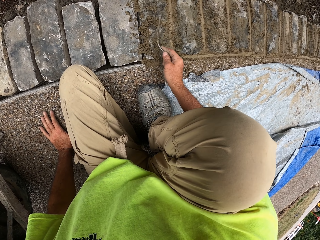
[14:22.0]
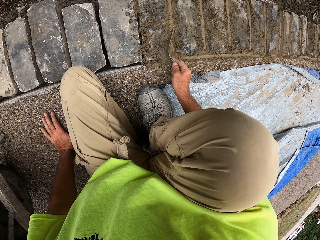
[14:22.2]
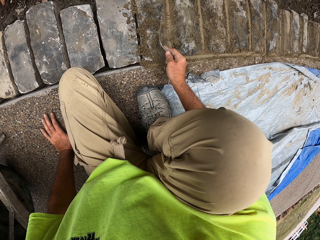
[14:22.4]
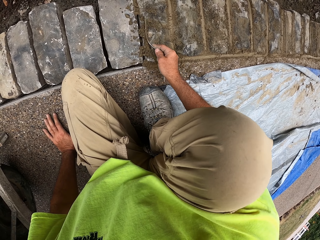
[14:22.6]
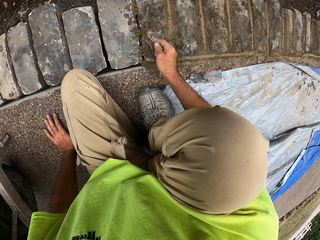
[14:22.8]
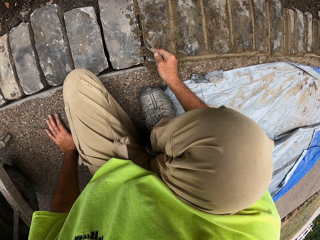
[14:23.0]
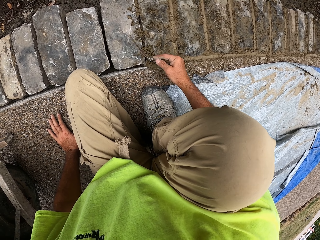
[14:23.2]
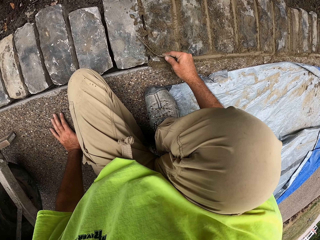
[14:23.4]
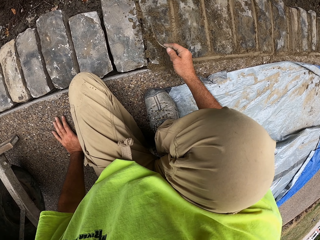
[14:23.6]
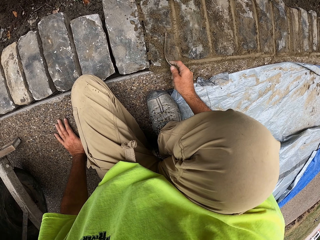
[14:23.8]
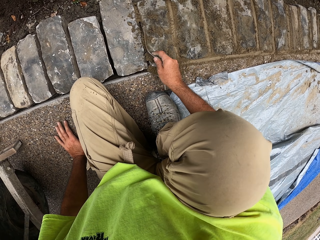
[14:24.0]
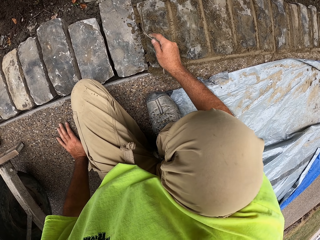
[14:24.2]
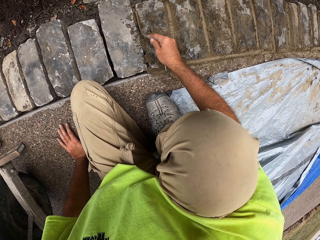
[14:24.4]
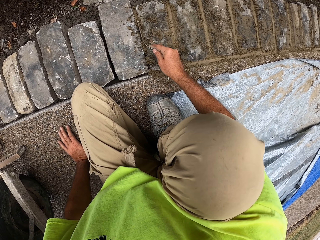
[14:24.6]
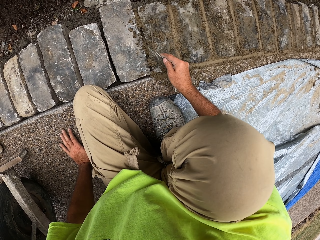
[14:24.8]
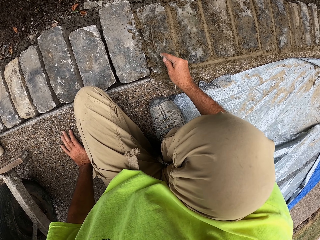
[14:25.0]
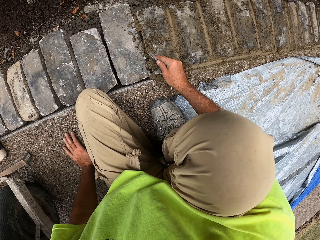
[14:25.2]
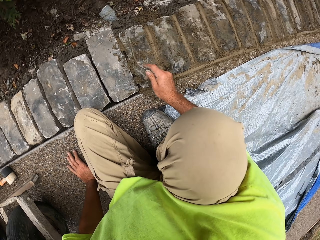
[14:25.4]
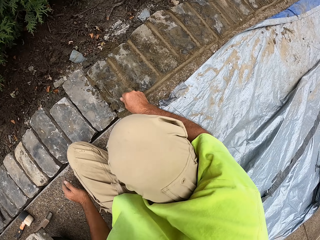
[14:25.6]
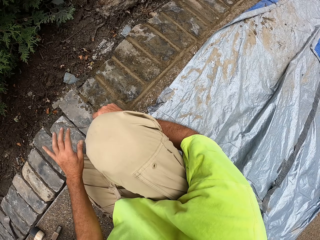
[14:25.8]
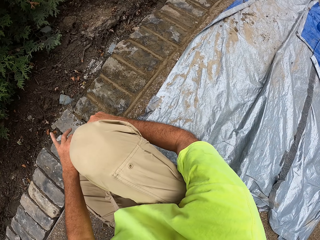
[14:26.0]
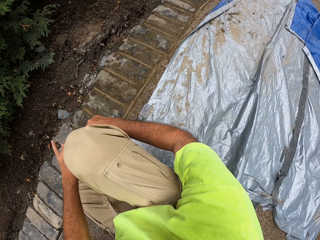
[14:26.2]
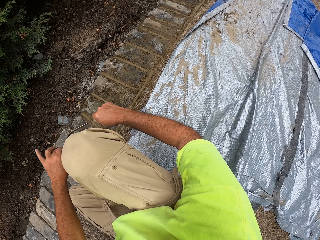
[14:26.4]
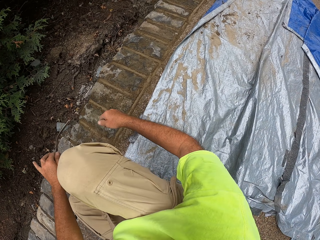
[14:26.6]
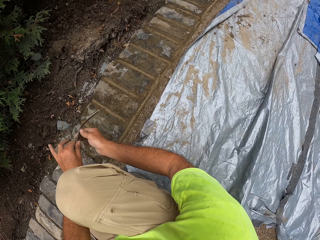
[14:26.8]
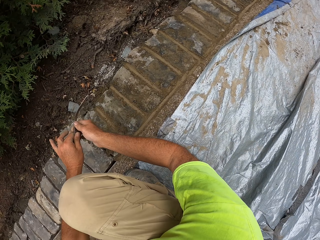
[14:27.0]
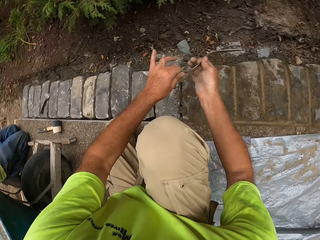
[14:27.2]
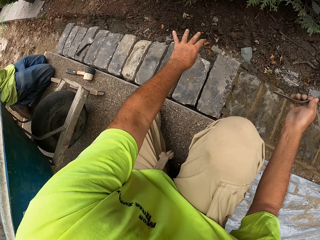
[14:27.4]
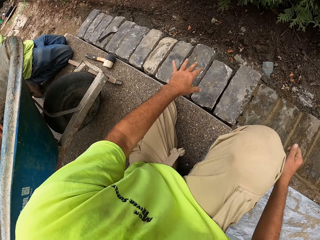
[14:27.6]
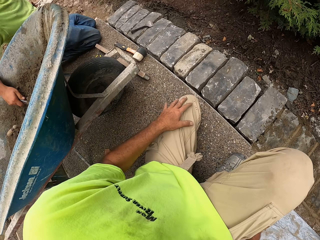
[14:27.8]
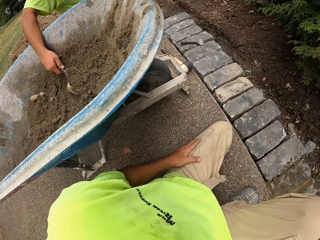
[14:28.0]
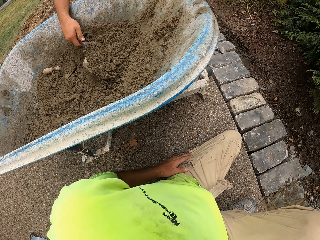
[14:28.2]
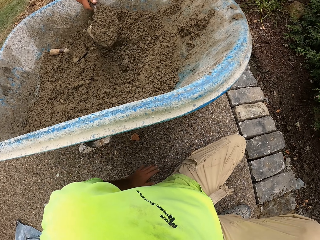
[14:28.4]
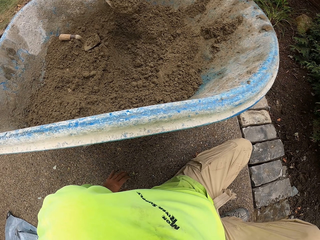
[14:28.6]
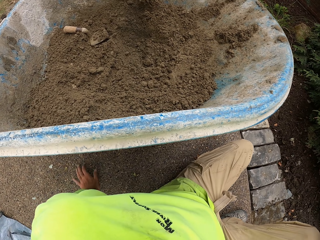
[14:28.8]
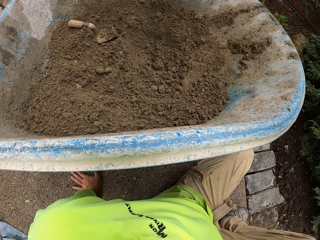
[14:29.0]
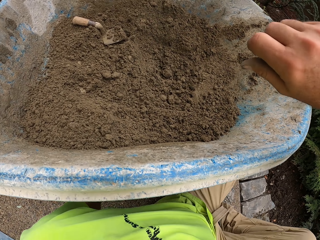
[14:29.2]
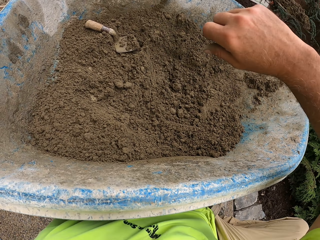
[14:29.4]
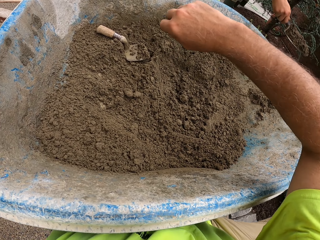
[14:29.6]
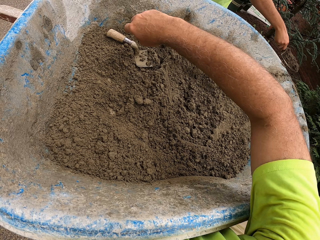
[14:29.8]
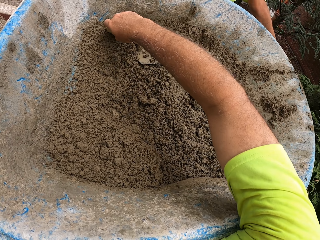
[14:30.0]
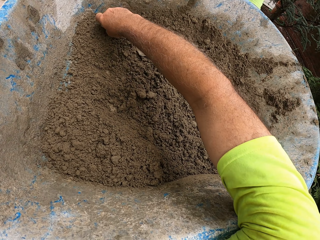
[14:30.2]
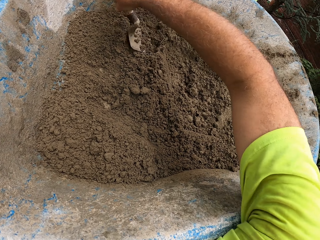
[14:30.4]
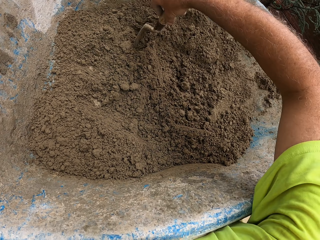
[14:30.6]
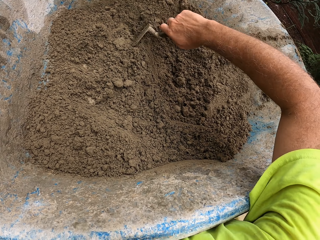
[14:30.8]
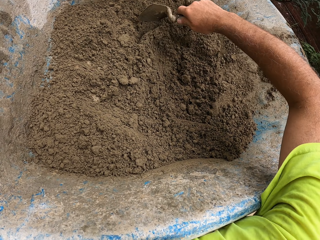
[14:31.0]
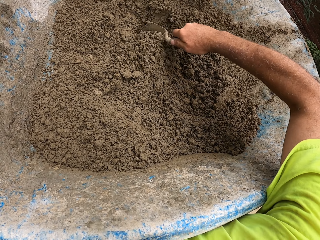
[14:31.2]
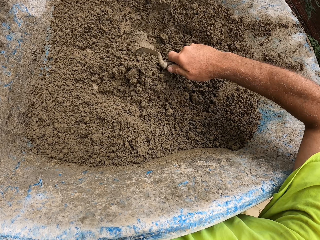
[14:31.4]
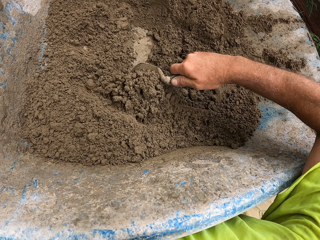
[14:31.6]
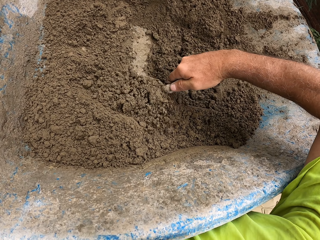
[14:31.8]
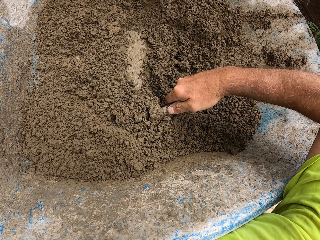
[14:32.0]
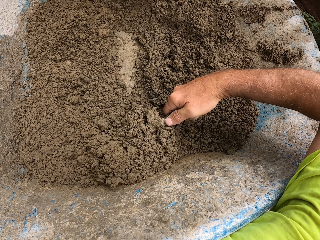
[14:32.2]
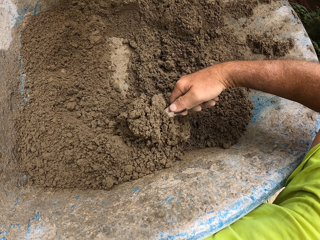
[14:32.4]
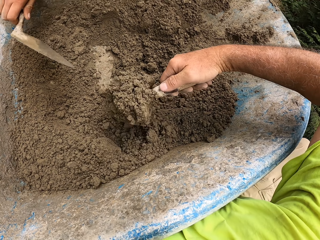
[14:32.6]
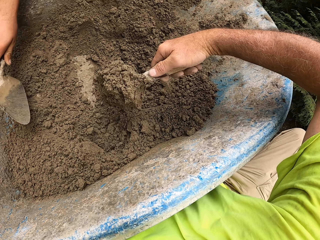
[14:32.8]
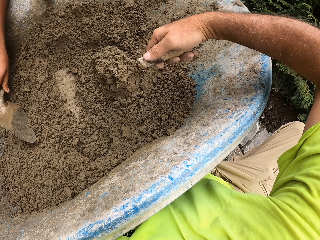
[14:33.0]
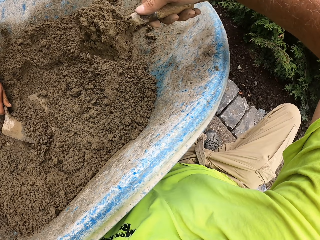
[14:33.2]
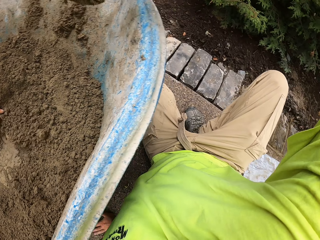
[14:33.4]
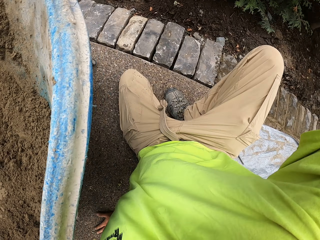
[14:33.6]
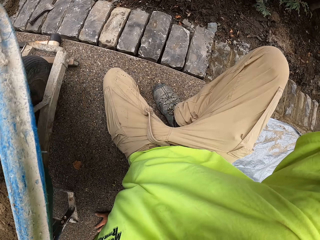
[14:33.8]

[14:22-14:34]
The camera wearer puts the cement paste between the bricks with a window trowel. They rub the trowel with the hand and take the brick trowel in the wheelbarrow. A person draws the cement paste with a brick trowel. The camera wearer draws the cement paste with the brick trowel.

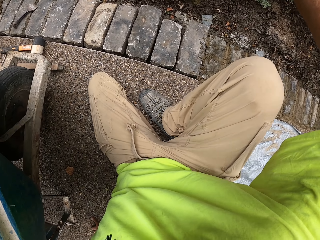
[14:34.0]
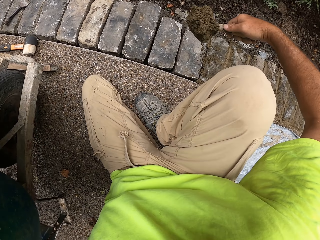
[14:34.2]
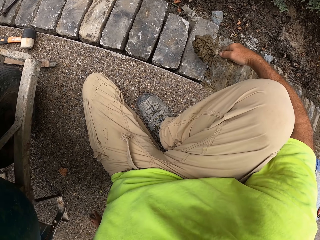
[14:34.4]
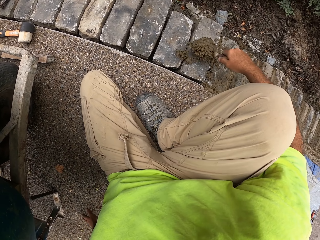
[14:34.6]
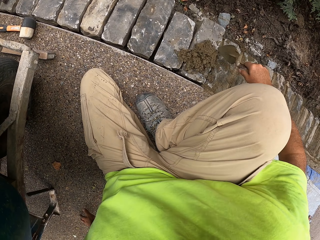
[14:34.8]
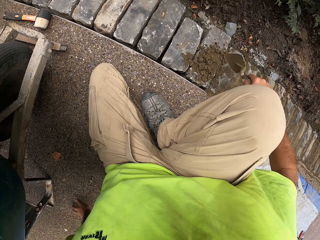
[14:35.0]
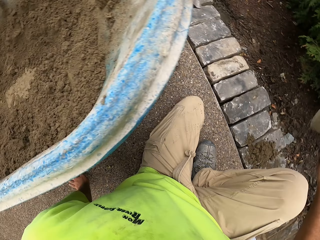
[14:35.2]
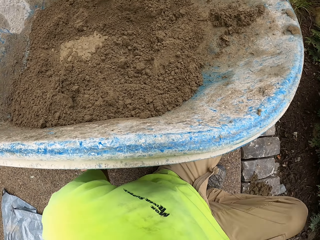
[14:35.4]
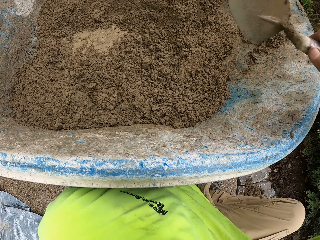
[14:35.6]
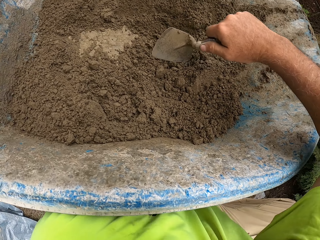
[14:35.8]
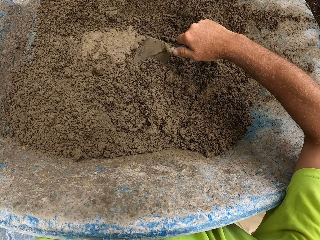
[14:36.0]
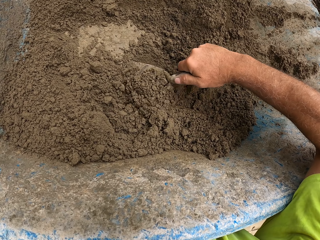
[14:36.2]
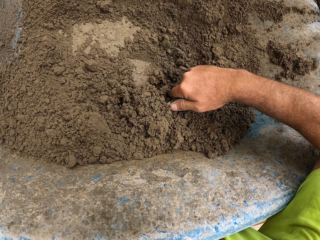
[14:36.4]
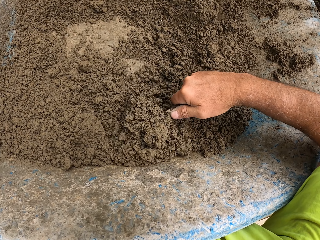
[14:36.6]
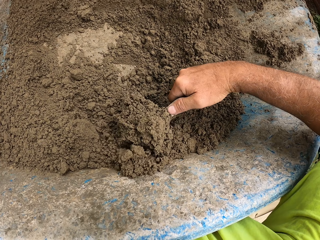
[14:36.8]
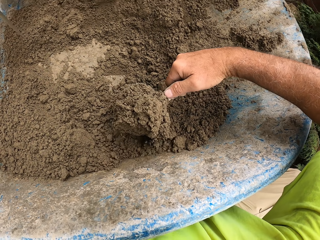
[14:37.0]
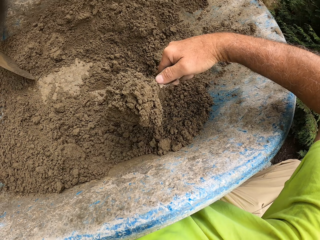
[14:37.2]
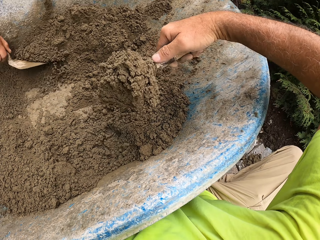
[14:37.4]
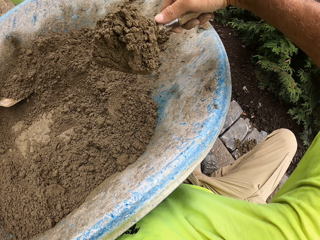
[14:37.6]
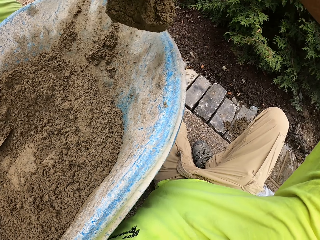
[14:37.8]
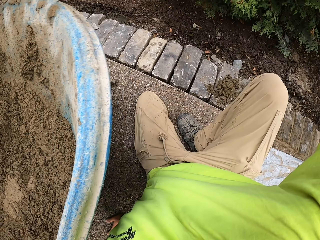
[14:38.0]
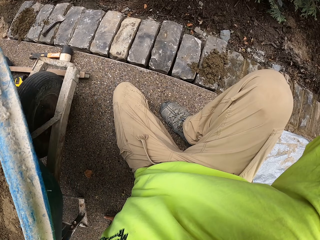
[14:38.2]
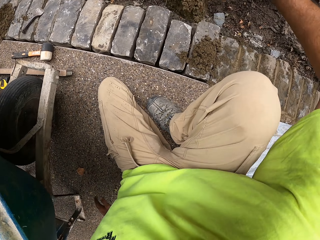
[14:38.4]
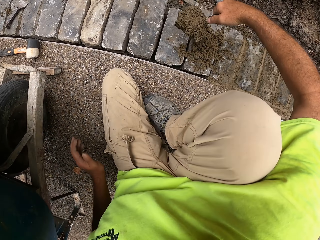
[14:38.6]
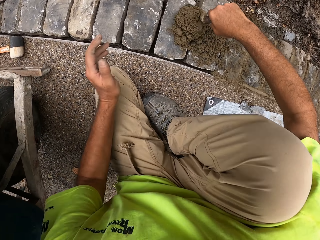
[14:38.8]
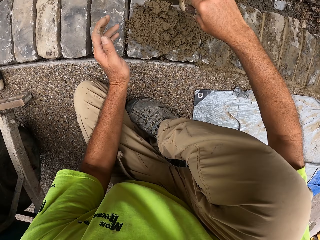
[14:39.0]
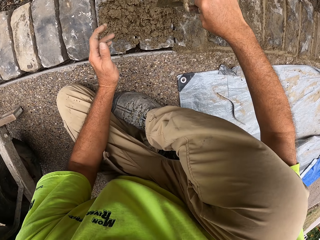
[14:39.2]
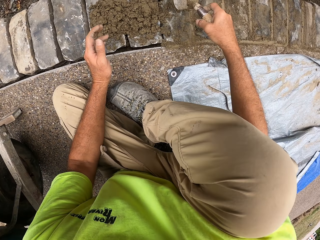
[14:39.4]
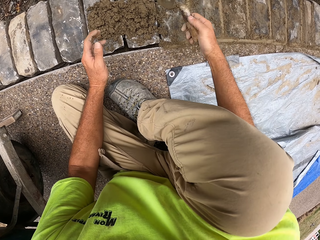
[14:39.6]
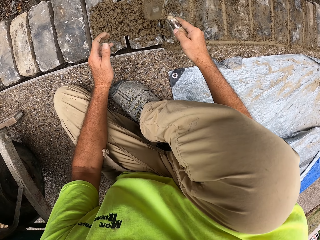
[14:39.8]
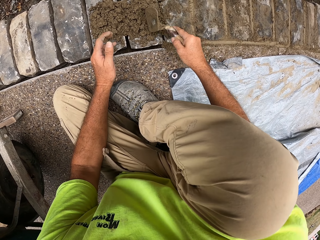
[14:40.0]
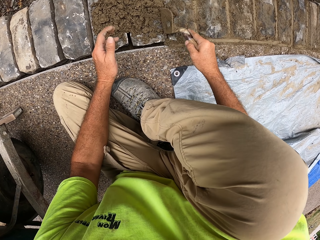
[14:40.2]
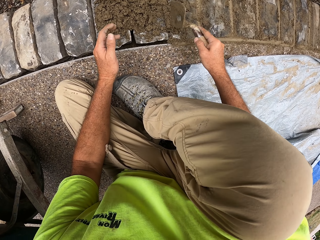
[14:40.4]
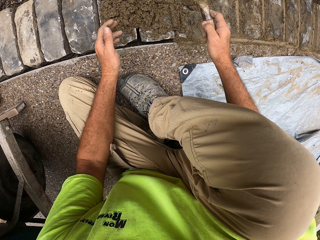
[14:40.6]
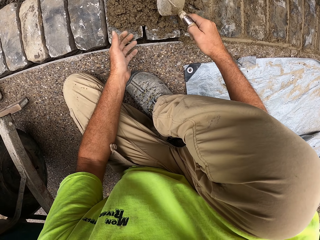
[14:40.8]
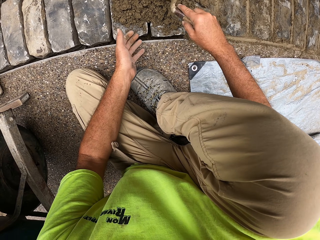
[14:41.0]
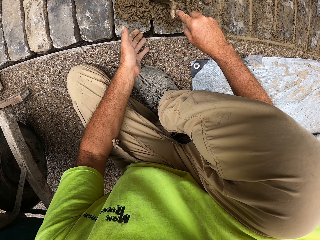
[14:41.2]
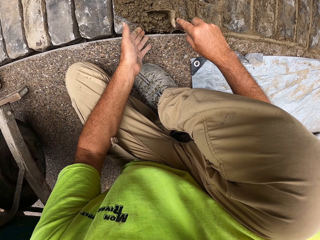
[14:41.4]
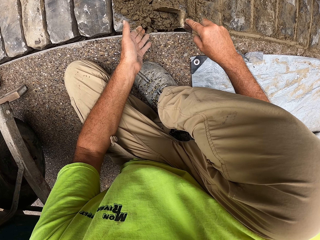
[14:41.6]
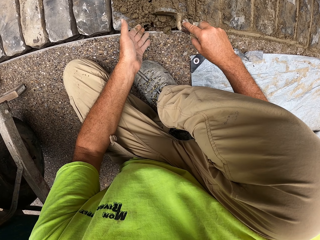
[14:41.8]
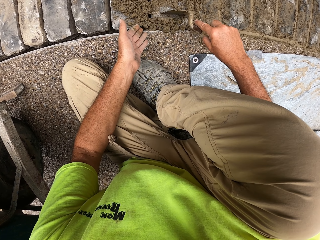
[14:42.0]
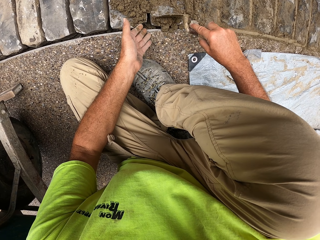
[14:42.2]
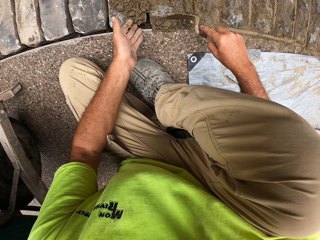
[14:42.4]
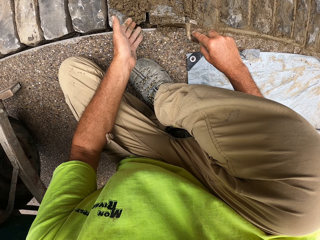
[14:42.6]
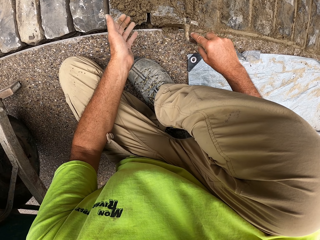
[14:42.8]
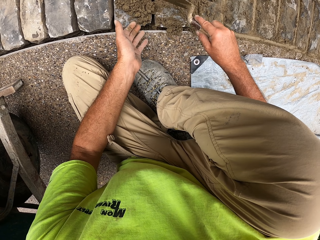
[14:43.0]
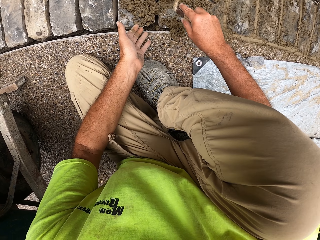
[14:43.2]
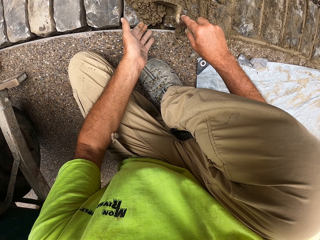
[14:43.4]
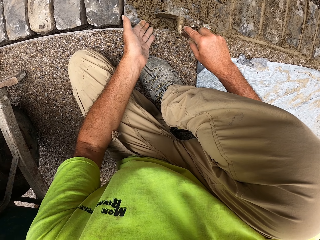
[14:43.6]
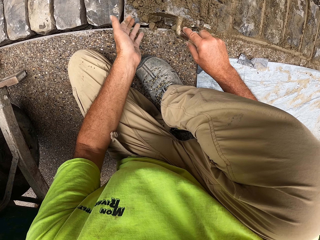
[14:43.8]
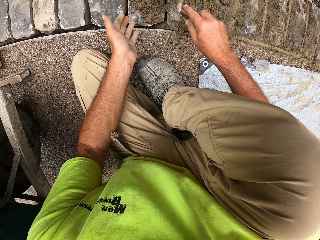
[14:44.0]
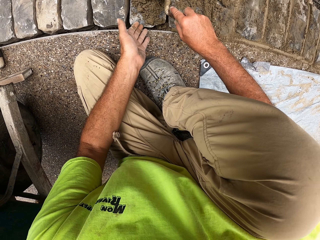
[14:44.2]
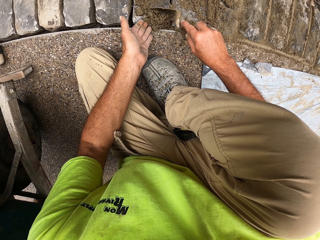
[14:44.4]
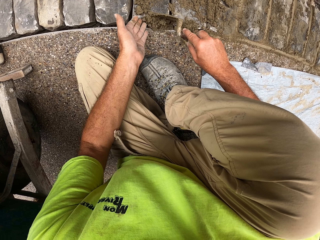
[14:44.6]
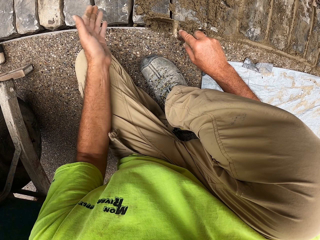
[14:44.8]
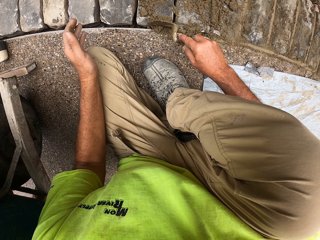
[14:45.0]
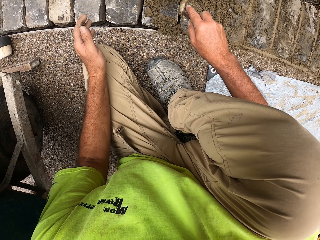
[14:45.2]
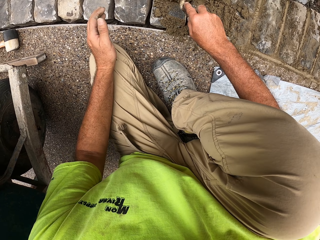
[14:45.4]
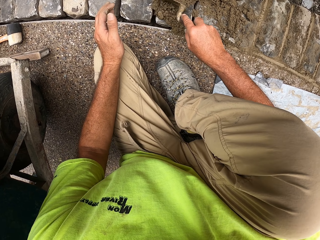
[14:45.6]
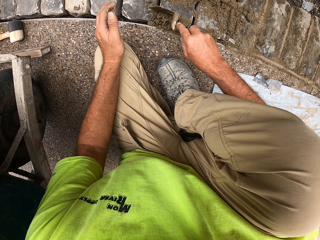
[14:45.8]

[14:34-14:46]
The camera wearer pours the concrete on the brick. They scoop the concrete, pour the concrete on the brick, and push the concrete in the spaces with a masonry trowel.
